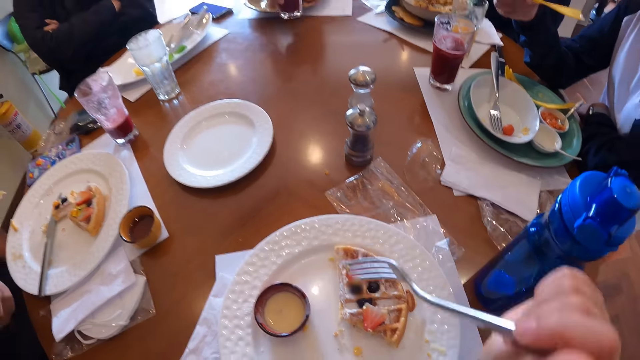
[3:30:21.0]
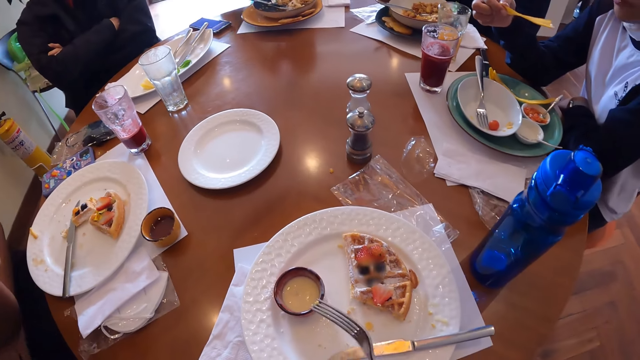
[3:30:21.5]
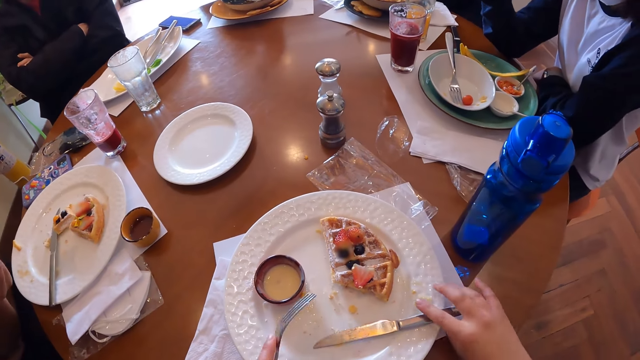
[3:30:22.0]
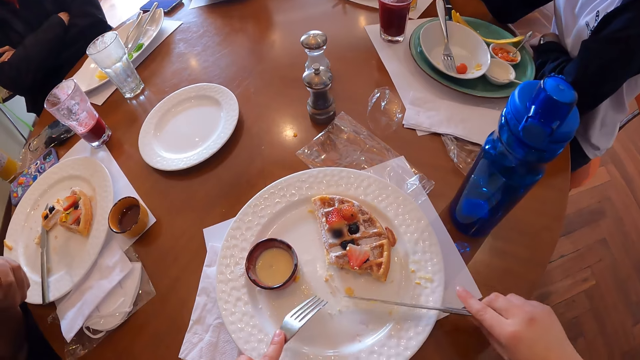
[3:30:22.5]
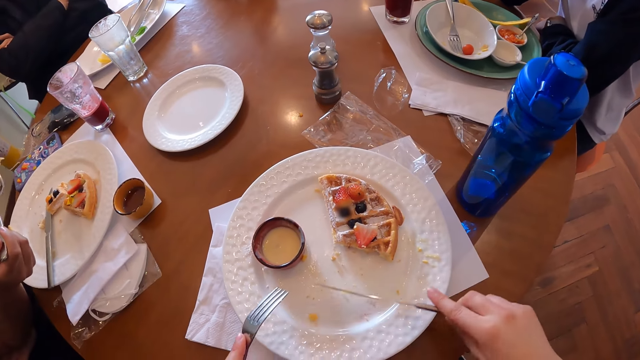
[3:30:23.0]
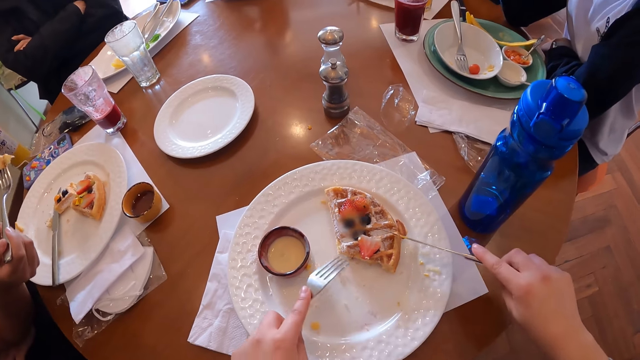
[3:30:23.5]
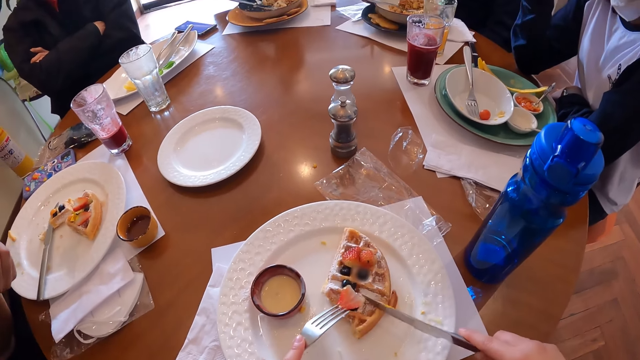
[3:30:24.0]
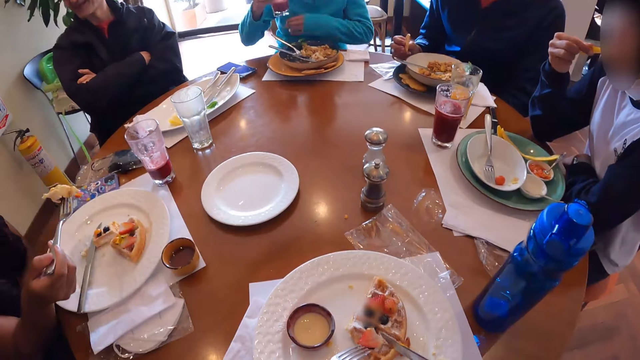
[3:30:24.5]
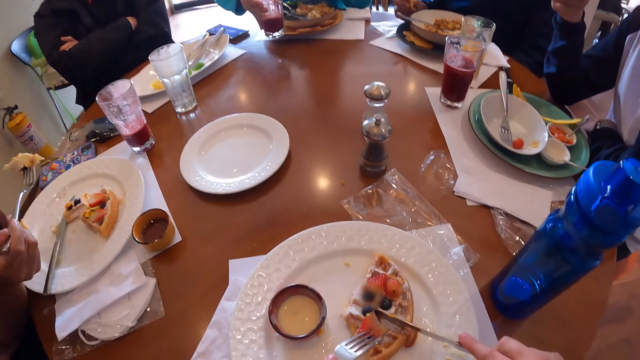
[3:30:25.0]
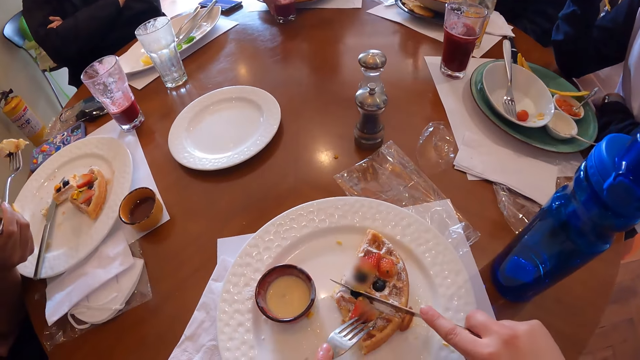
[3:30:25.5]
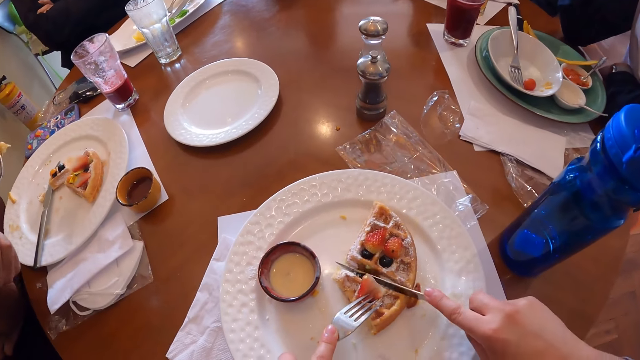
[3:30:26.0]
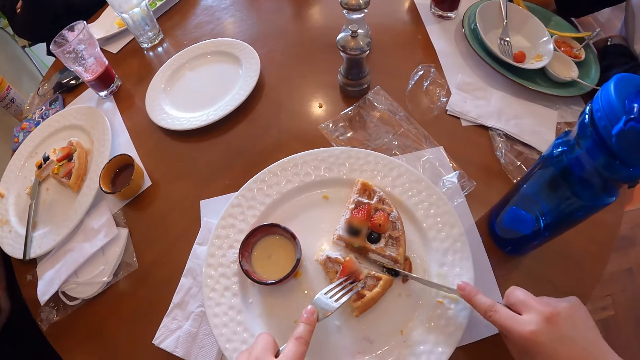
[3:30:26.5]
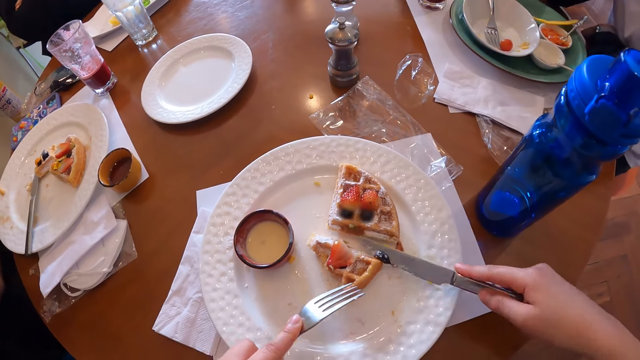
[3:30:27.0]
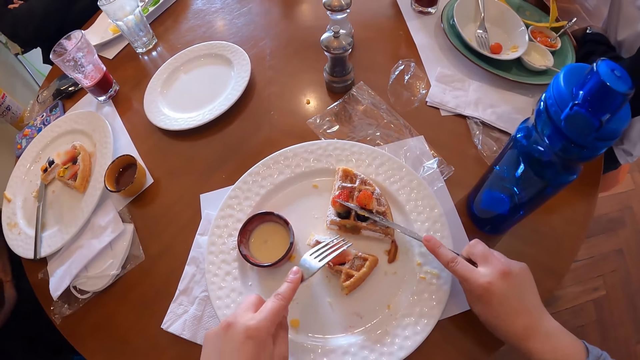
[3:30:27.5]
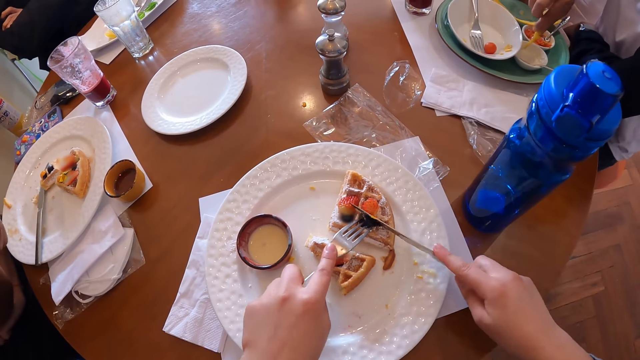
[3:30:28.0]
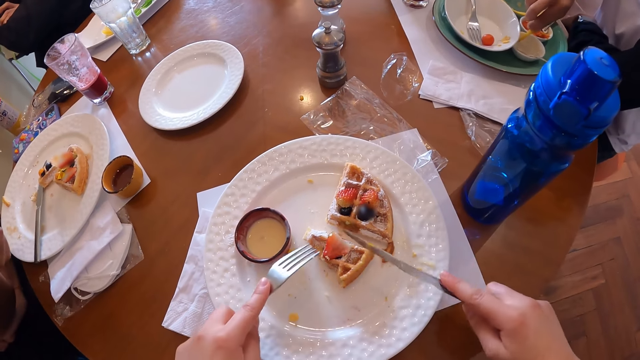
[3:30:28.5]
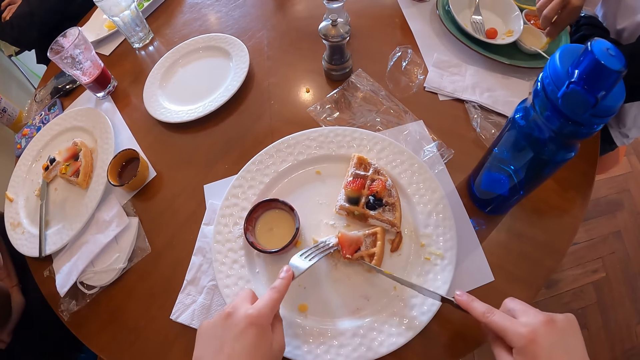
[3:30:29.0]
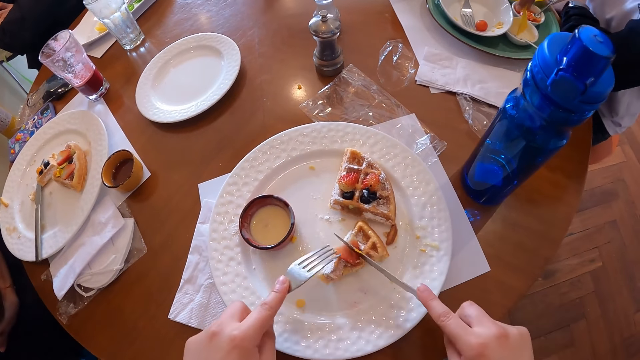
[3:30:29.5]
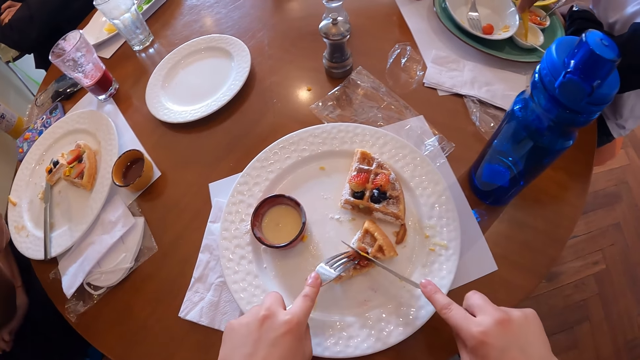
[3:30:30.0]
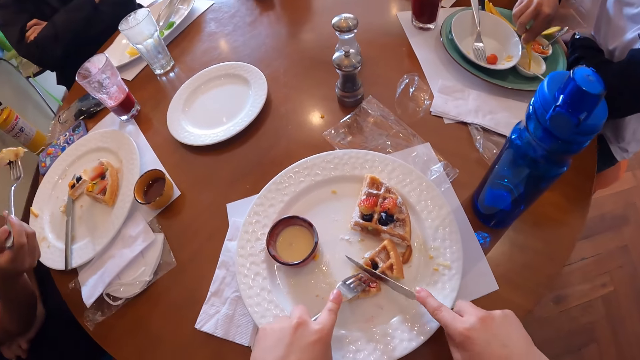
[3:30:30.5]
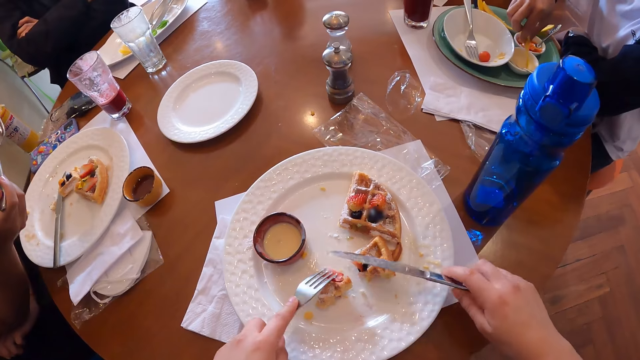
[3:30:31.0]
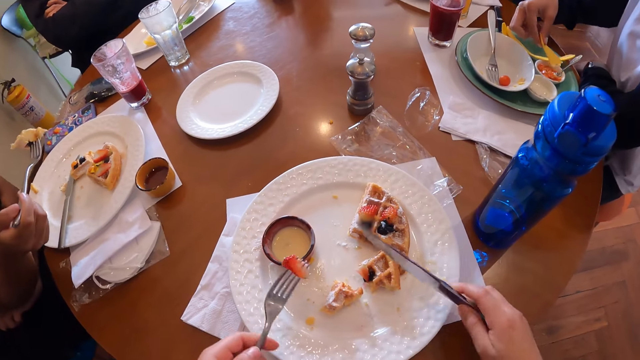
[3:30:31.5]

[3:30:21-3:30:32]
The camera wearer passes the fork from her right hand to her left hand. She picks up a knife on the plate on the tablemat with her right hand. She moves granola or cheese on the plate on the tablemat with the knife in her right hand. She moves the waffle on the plate with the knife in her right hand. She holds the waffle on the plate with the fork in her left hand. The woman drops a cup of juice on the table with her right hand. The camera wearer cuts the waffle into pieces on the plate with the knife in her left hand. She places a blueberry on the waffle on the plate with the knife together with the fork in her hands. Another woman dips the chip in the sauce bowl with her right hand. The camera wearer moves the waffle on the plate with the fork together with the knife in her hands. She cuts the waffle with a strawberry on the plate with the knife in her right hand.

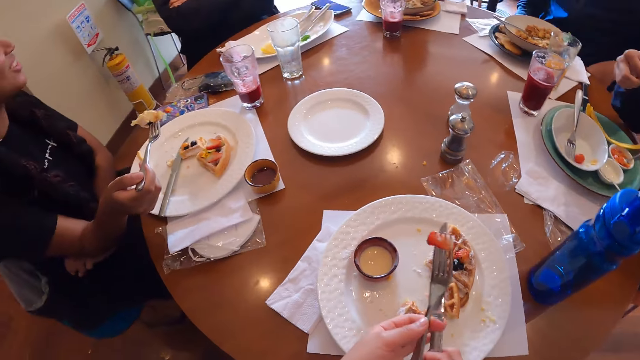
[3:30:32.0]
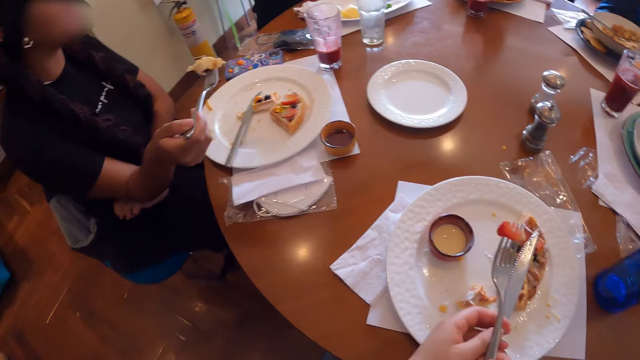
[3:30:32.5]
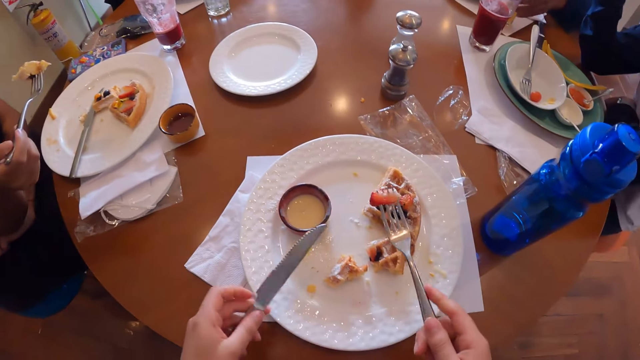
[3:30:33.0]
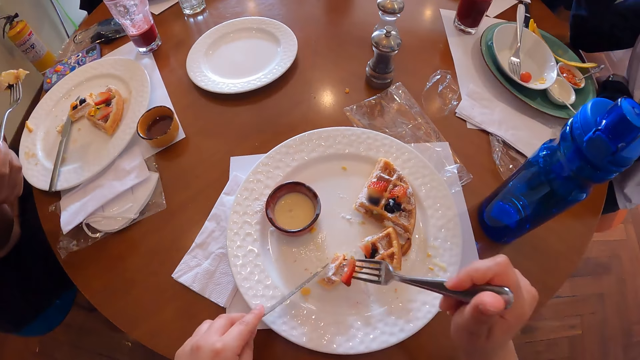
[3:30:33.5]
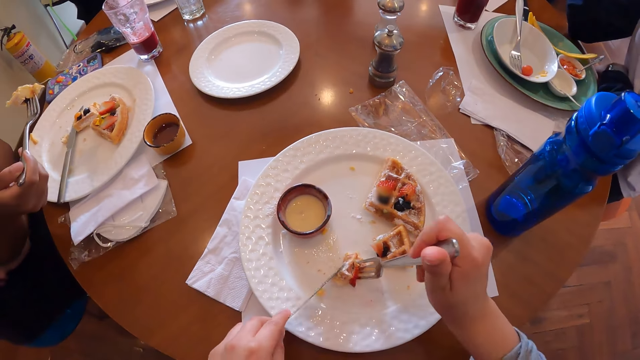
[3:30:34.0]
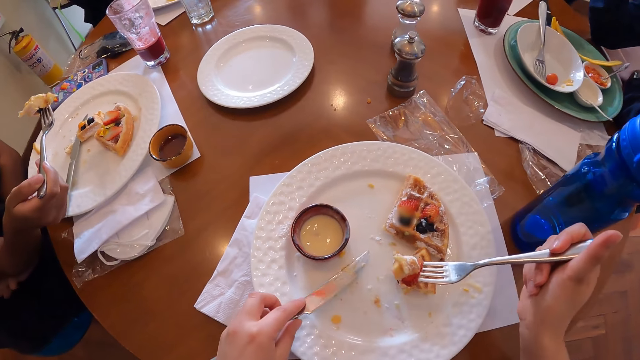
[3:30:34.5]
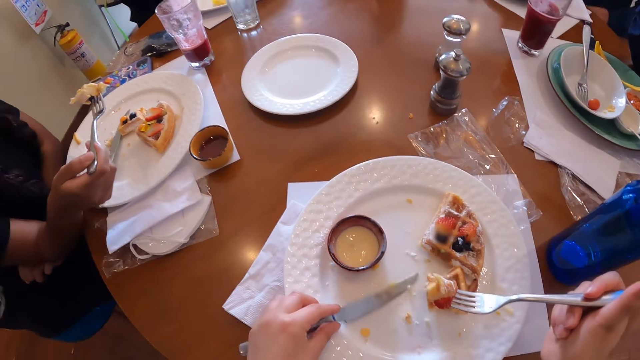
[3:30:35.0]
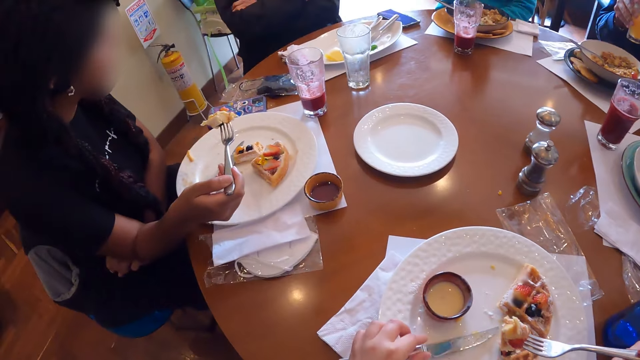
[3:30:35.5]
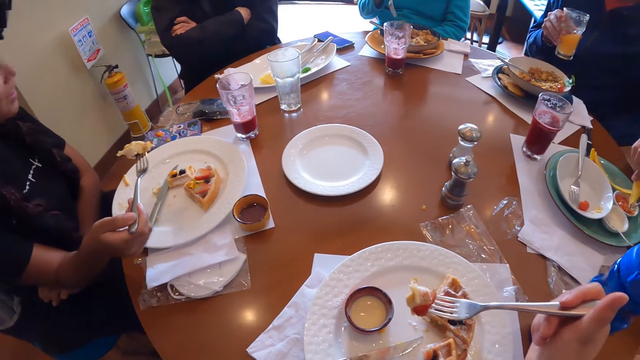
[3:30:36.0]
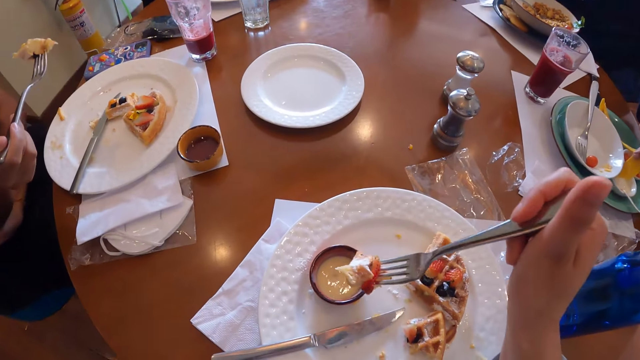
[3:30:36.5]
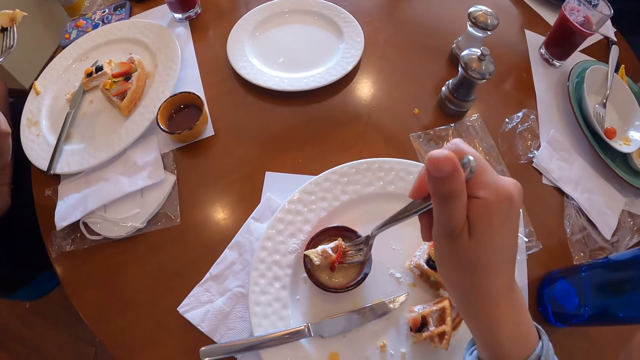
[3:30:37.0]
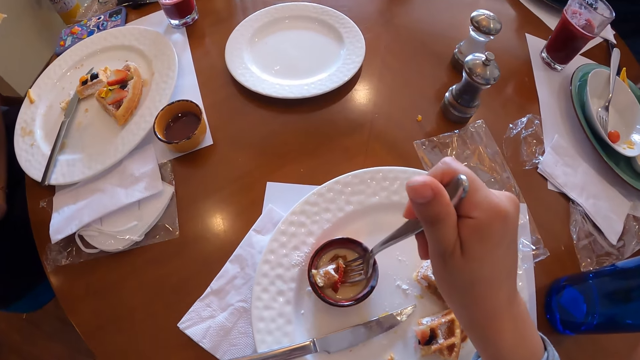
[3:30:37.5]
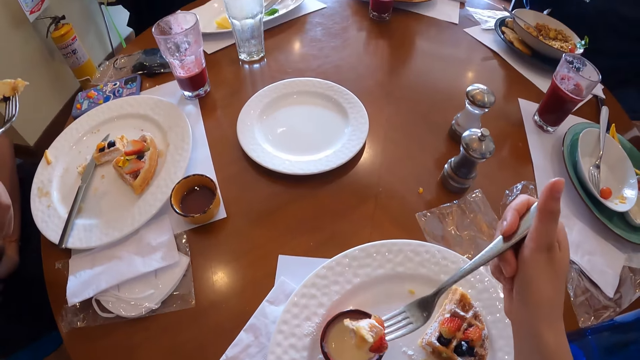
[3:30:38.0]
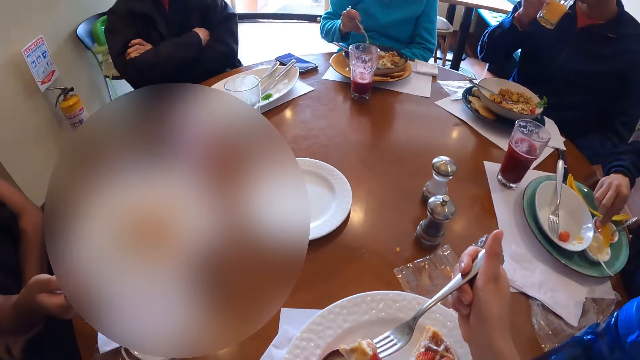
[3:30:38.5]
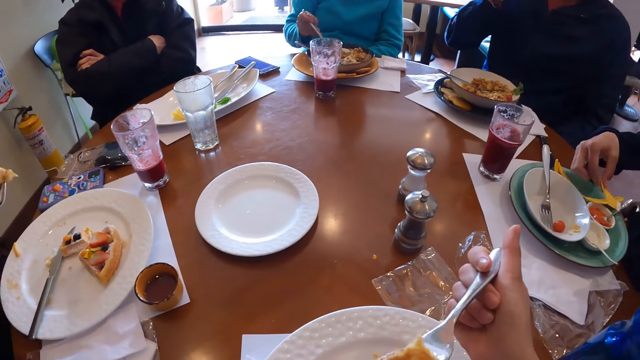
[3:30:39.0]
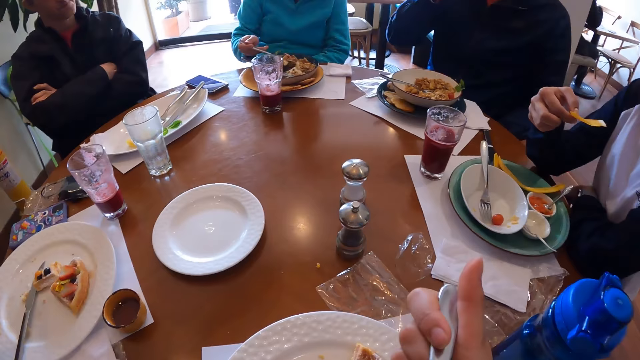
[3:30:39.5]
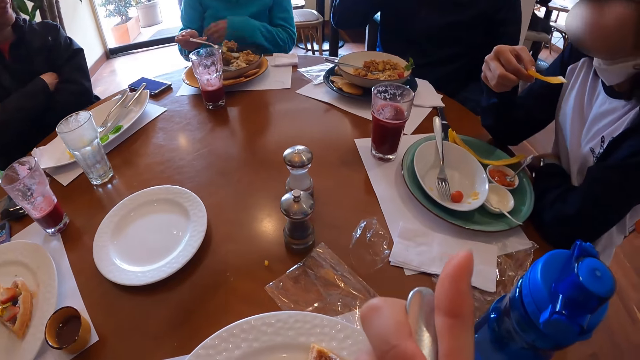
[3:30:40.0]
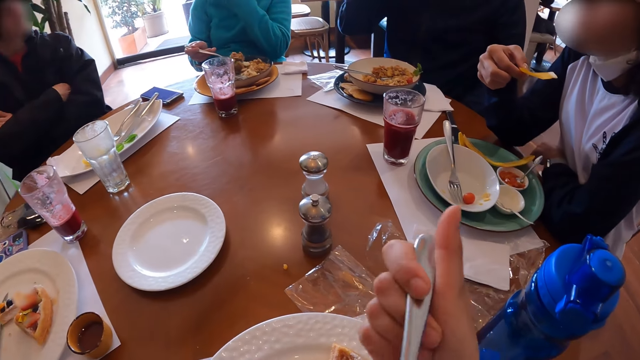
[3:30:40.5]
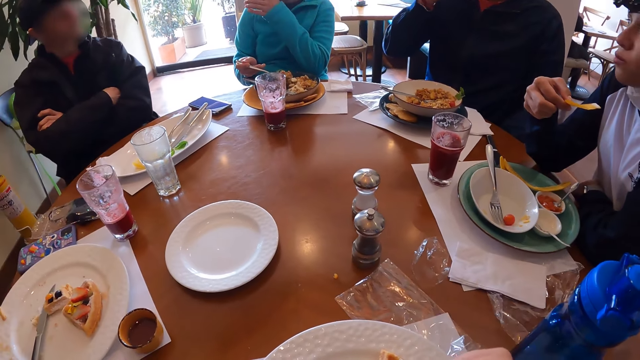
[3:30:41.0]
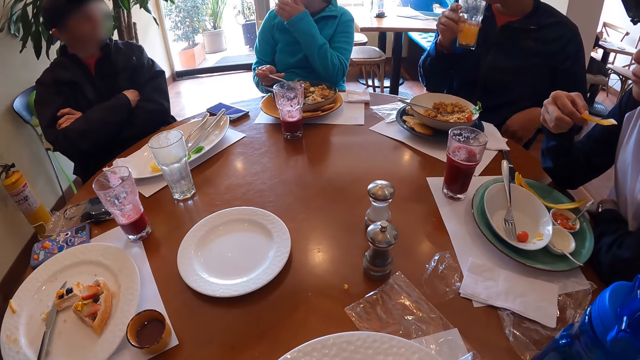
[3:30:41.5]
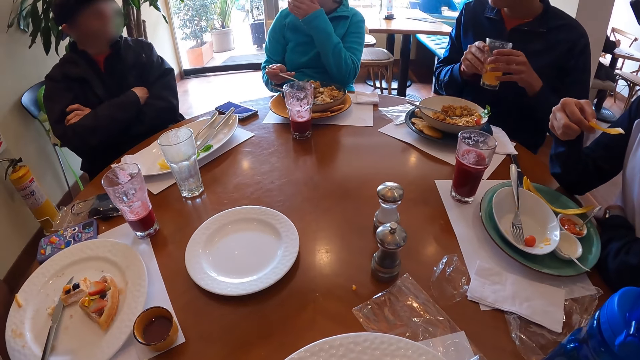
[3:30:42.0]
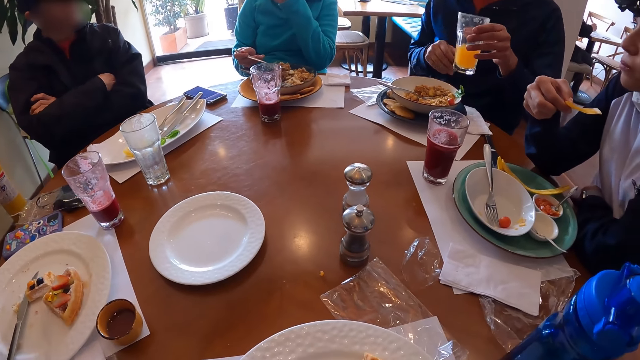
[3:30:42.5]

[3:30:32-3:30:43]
The woman eats the chip with her right hand. The camera wearer switches the position of the fork together with the knife in her hands. She picks up the waffle on the plate with the fork in her right hand. She drops the knife on the plate on the tablemat with her left hand. She dips the waffle with the strawberry into the white sauce bowl on the plate with the fork in her right hand. The woman dips the chip in the sauce bowl with her right hand. The camera wearer eats the waffle with the strawberry with the fork in her right hand. A man drinks from the cup of juice in his right hand. Another woman scoops rice from the plate with the fork in her right hand. A lady speaks with gestures. The man passes the cup of juice in his right hand to his left hand.
